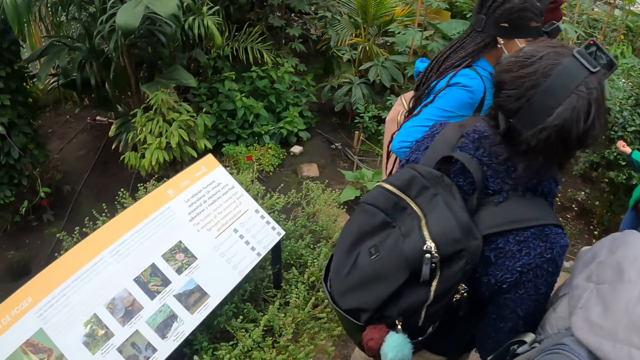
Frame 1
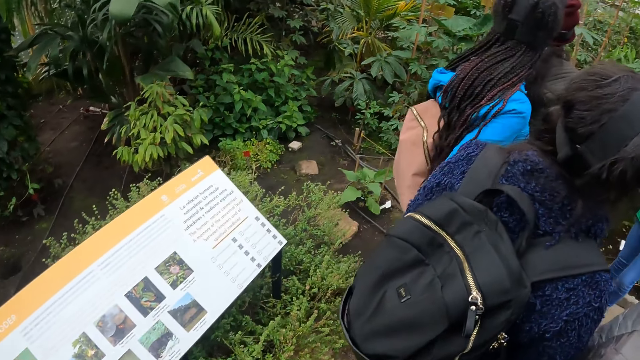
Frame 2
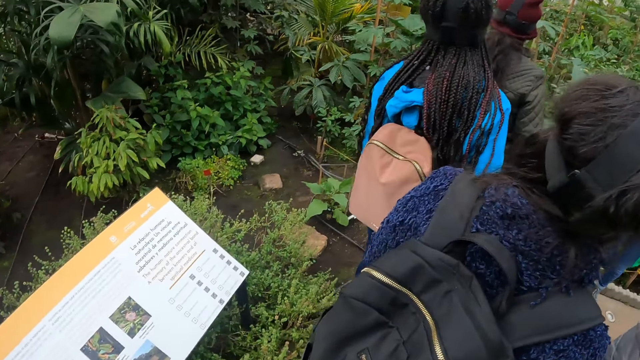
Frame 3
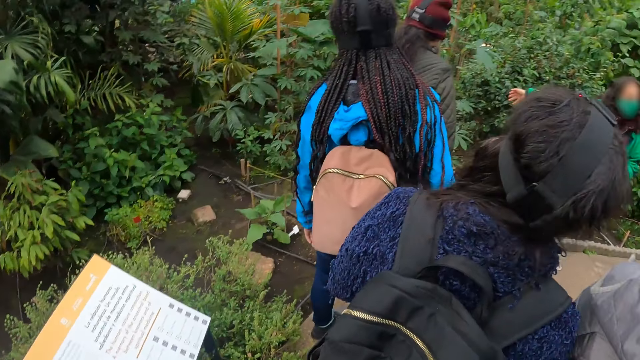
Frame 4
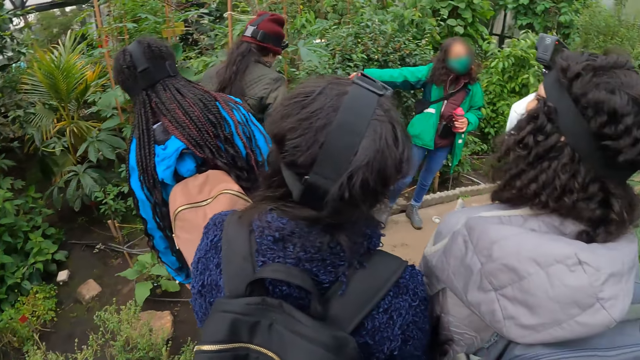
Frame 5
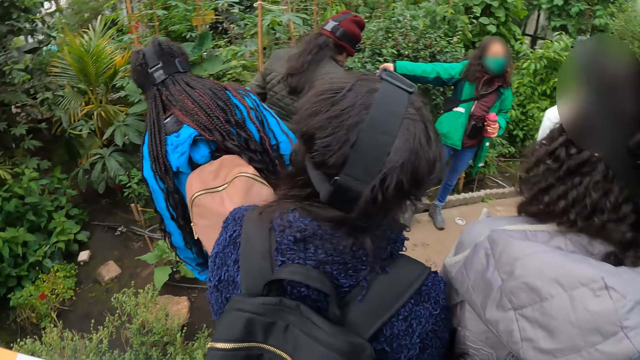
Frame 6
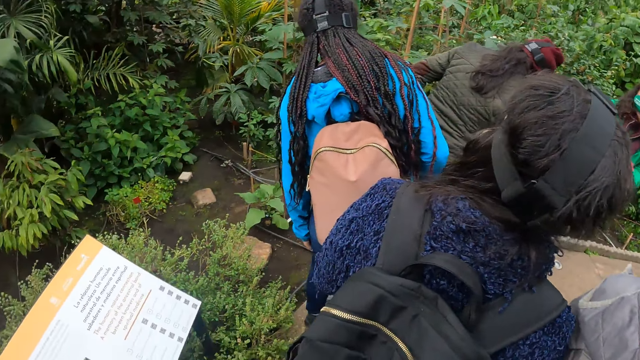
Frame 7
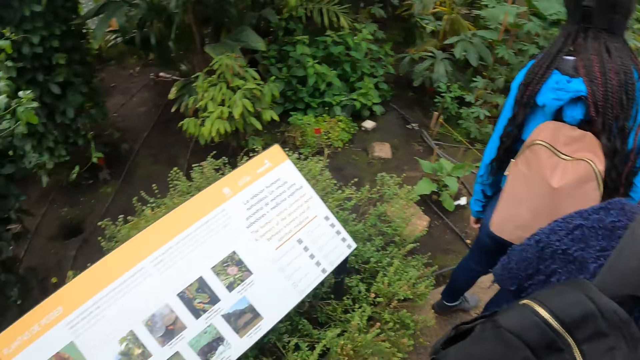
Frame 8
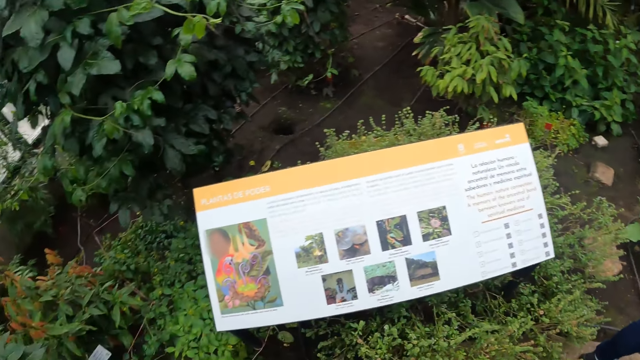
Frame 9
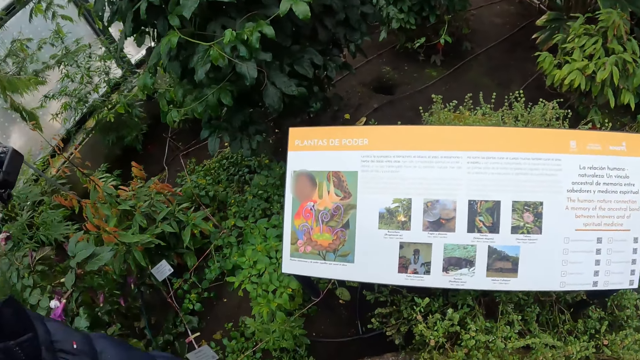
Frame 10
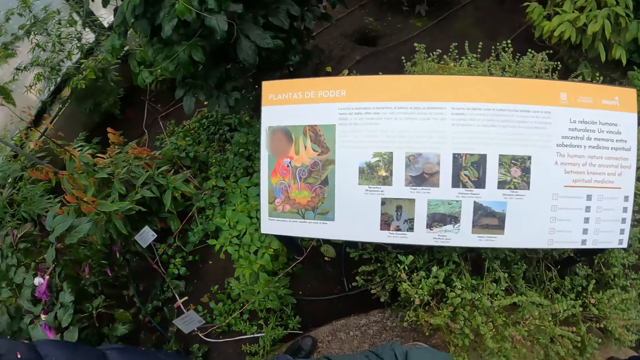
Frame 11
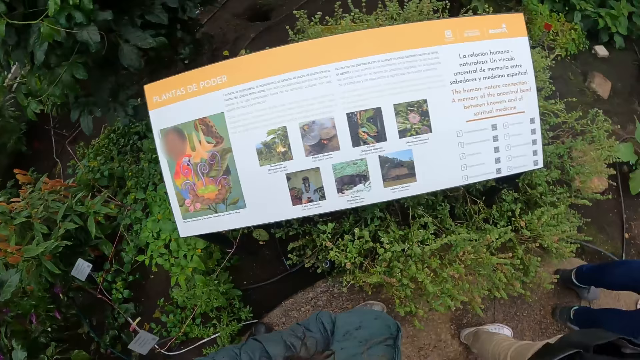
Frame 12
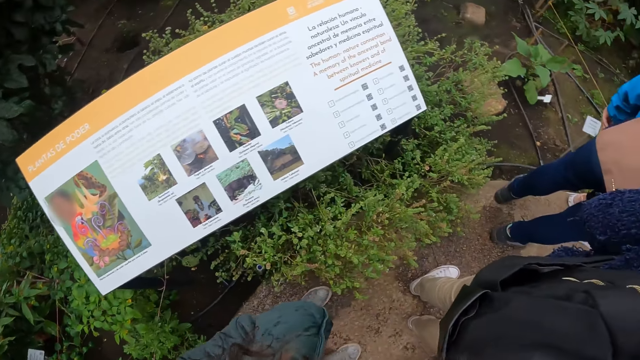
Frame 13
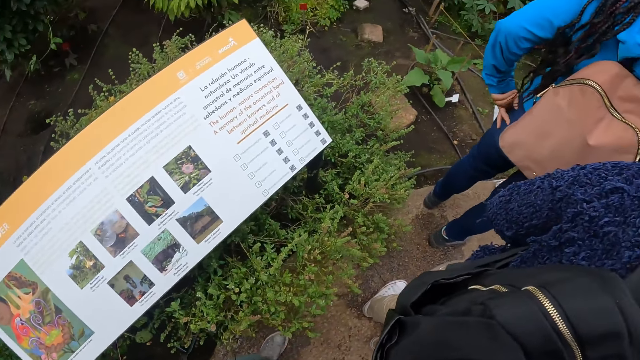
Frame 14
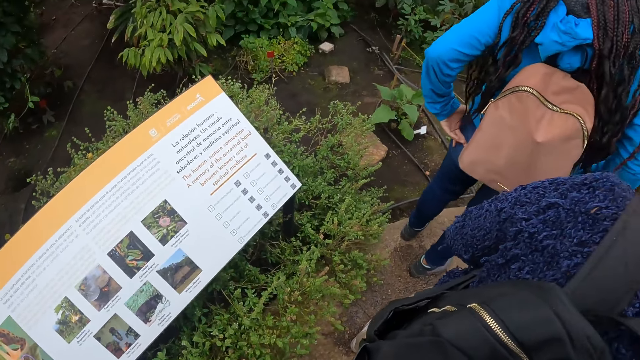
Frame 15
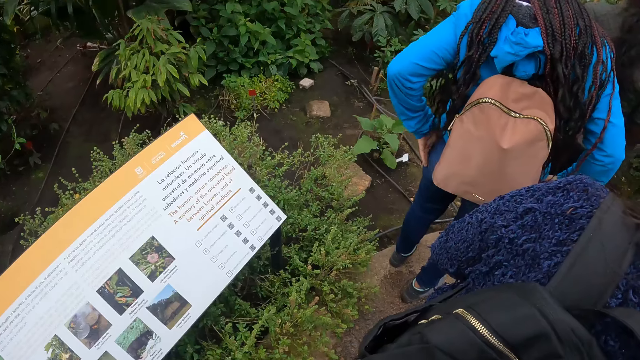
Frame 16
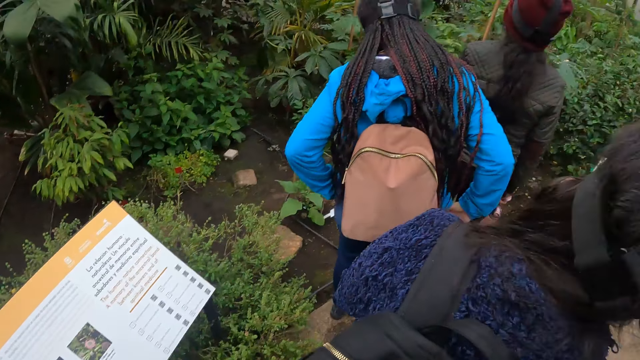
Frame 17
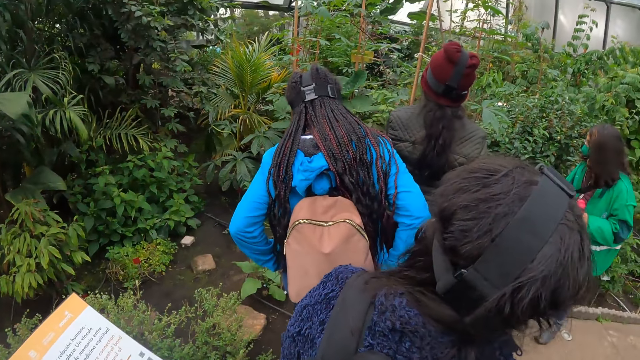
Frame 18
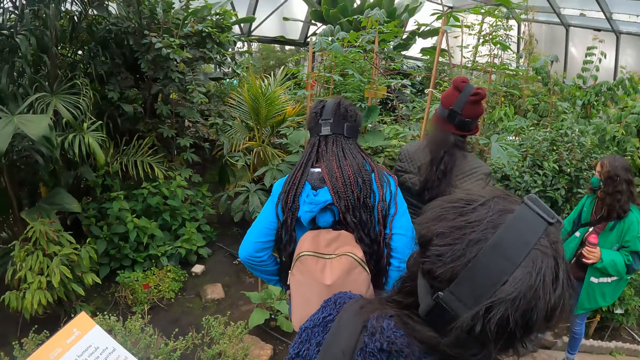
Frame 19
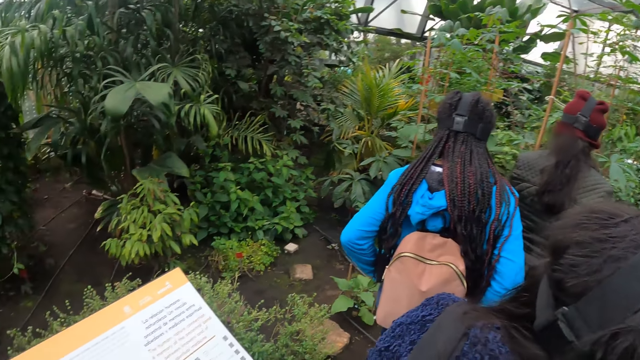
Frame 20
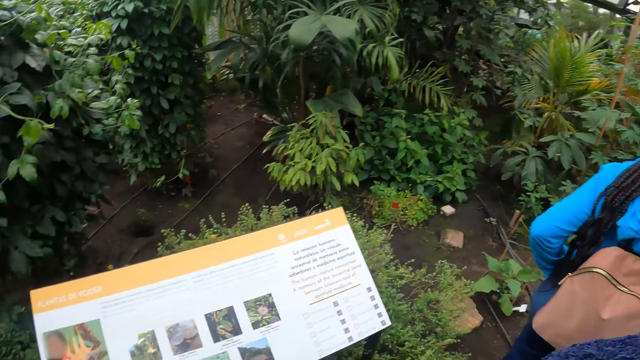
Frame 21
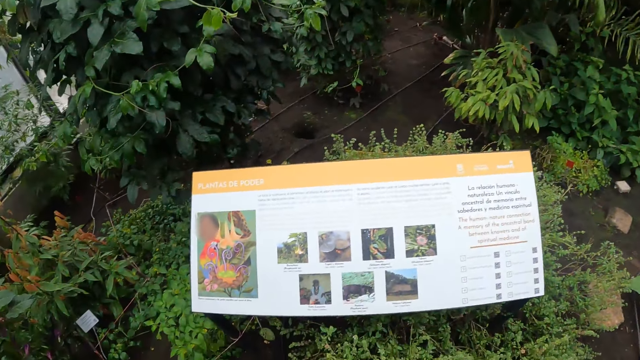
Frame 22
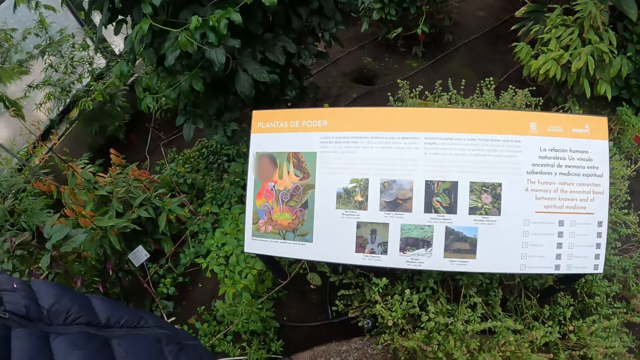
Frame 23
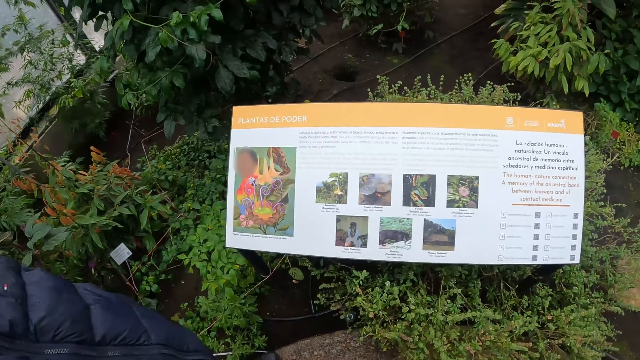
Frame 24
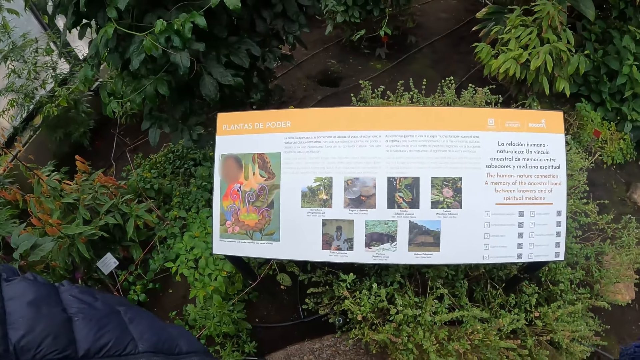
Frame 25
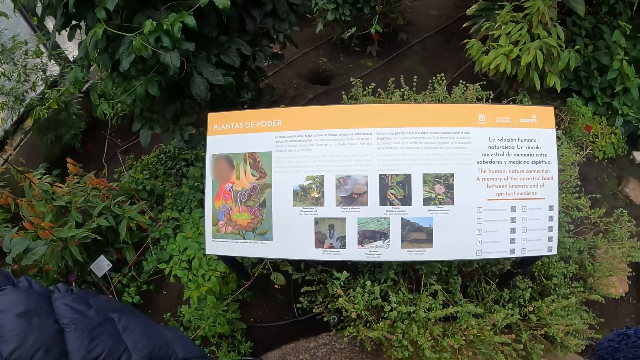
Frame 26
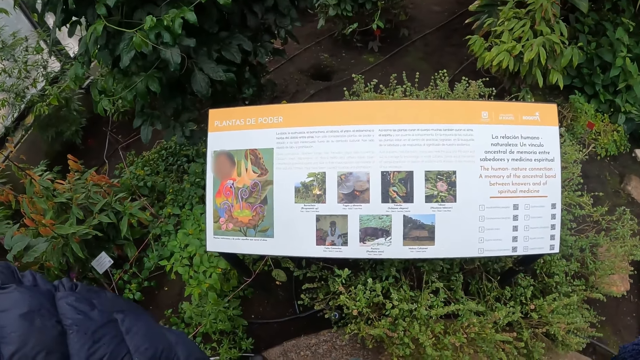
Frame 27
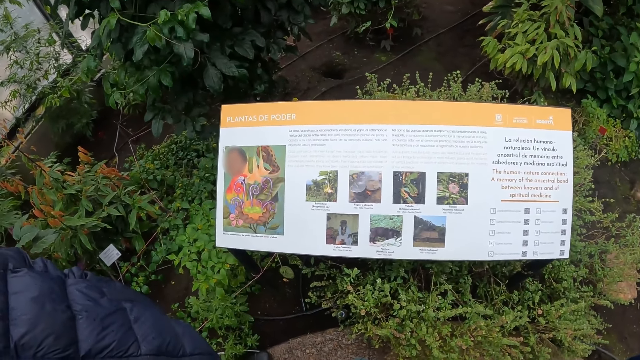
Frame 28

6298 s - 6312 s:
The camera wearer looks at the plants. They look at the paper.

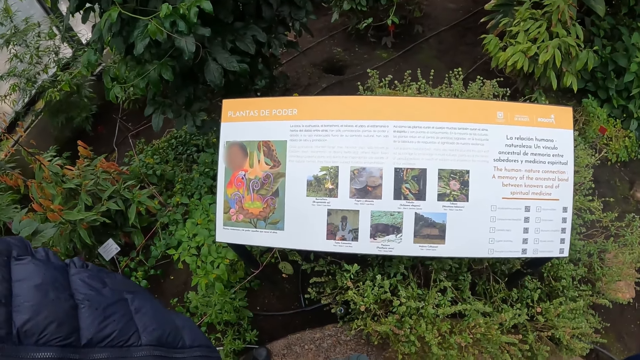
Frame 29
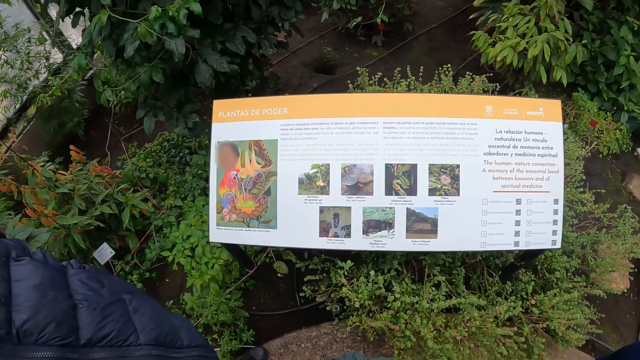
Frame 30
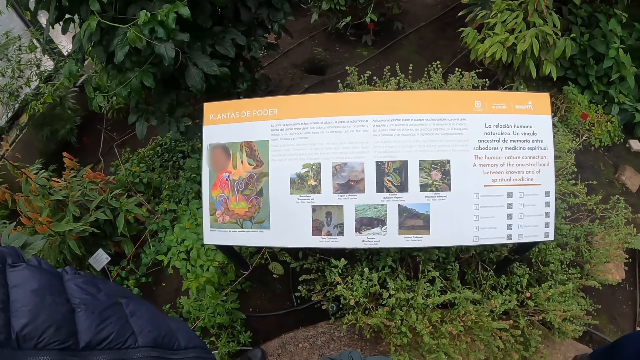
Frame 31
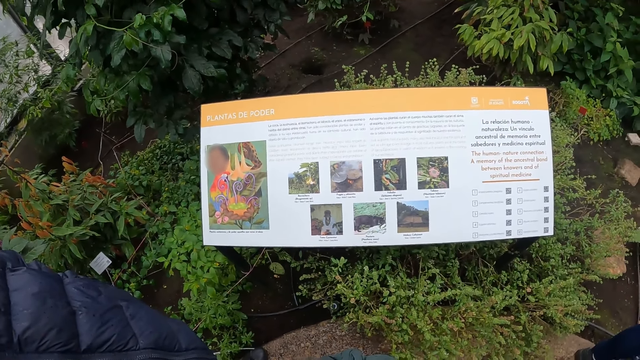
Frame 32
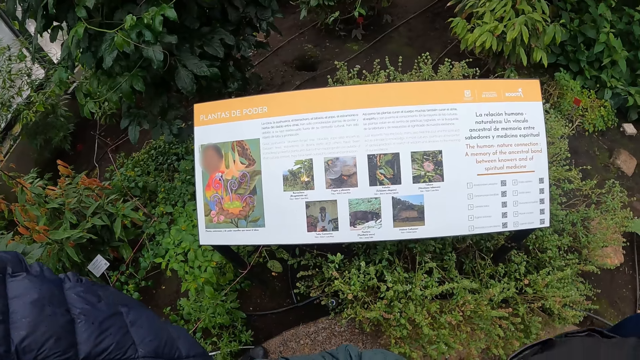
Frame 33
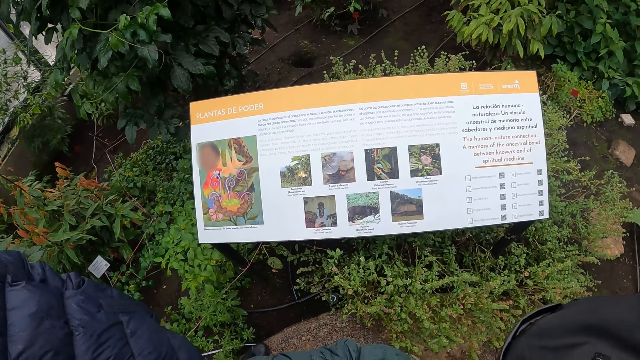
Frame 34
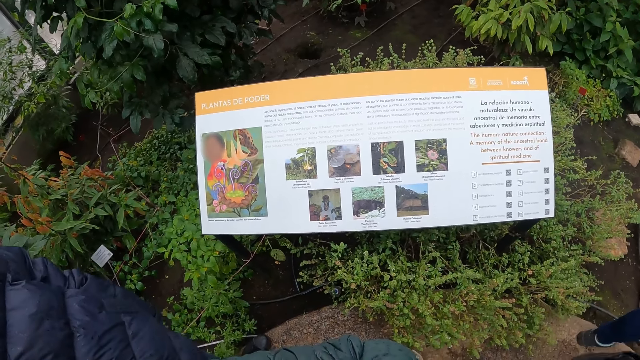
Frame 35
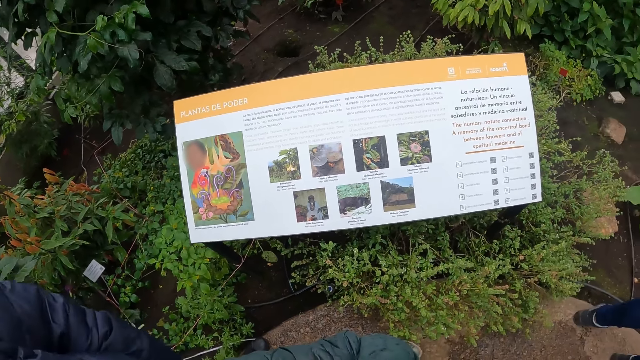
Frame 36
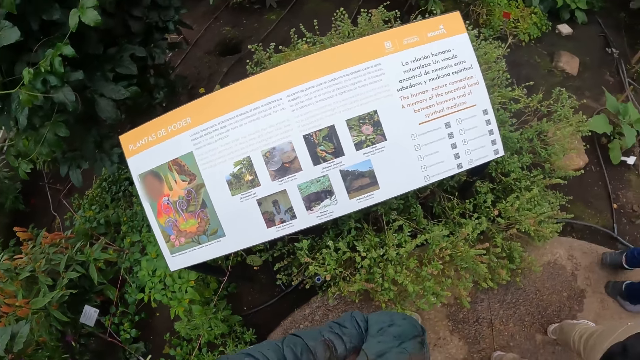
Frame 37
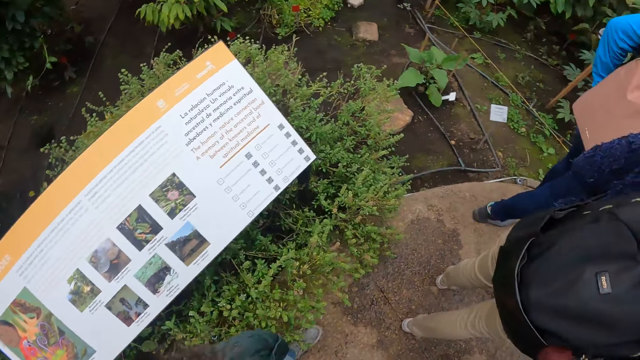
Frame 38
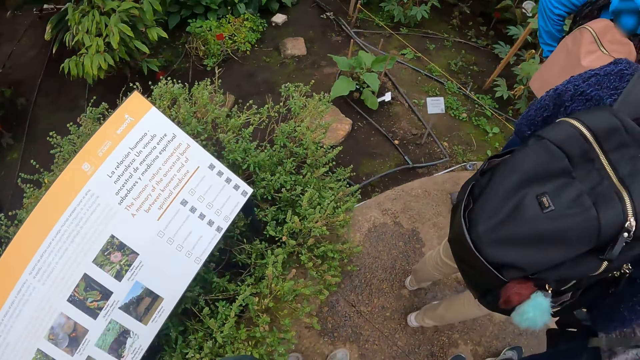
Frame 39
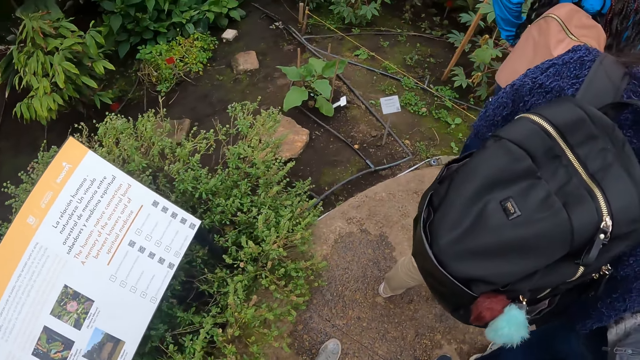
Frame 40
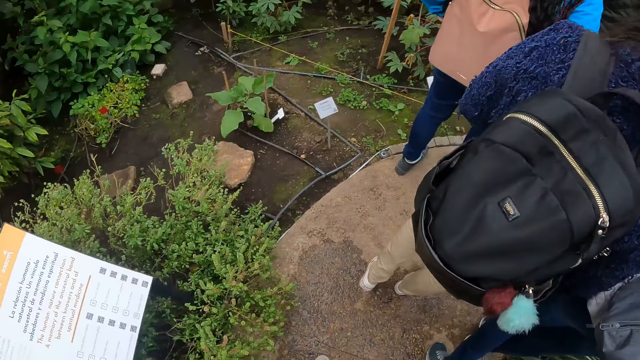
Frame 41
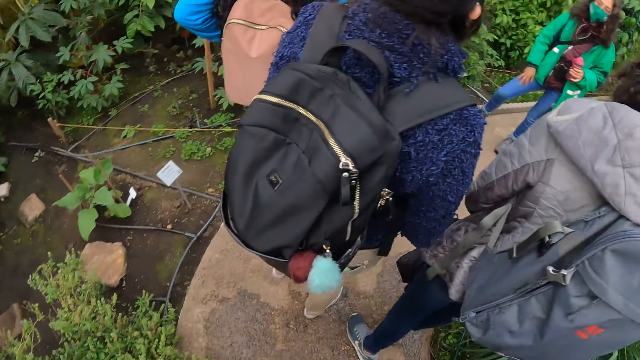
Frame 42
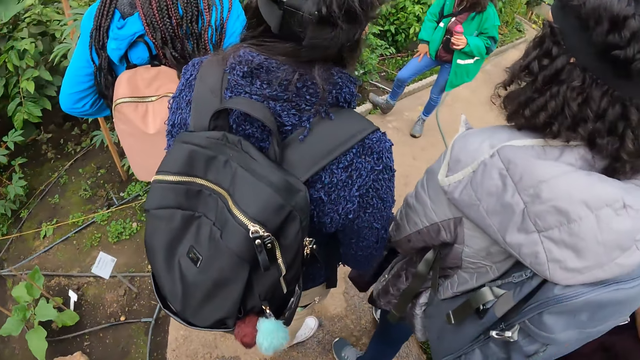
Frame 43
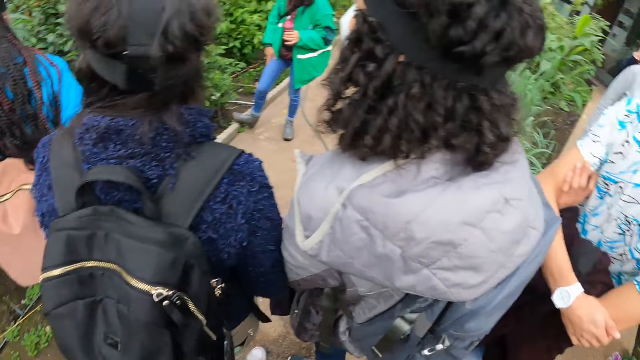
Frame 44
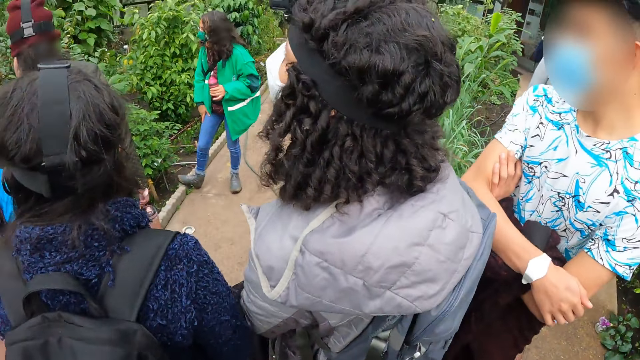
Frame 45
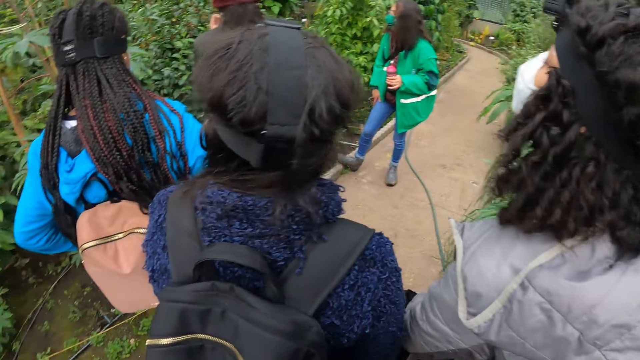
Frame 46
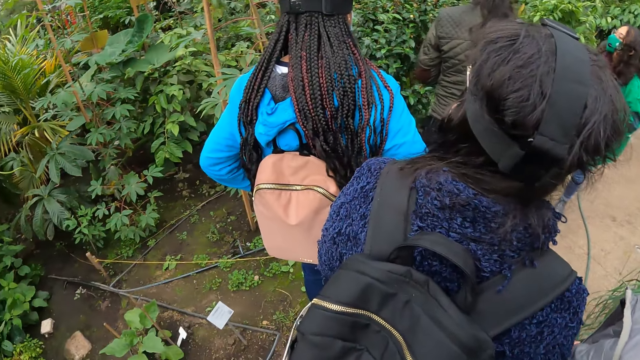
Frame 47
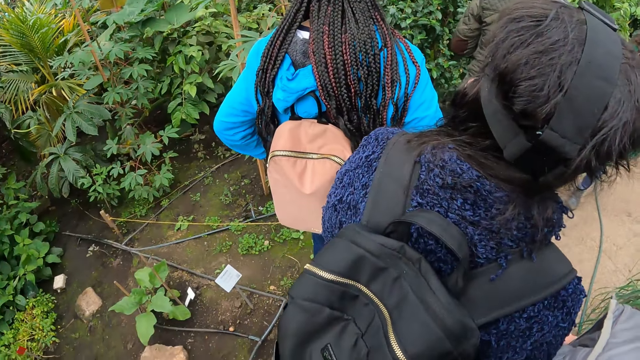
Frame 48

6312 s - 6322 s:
The camera wearer looks around.
